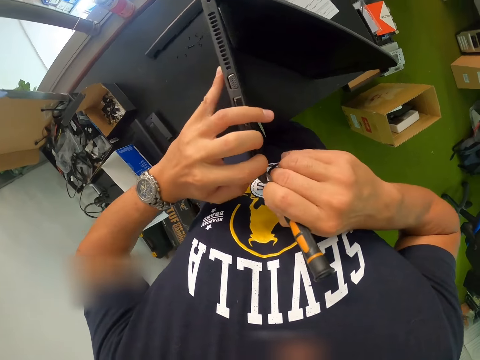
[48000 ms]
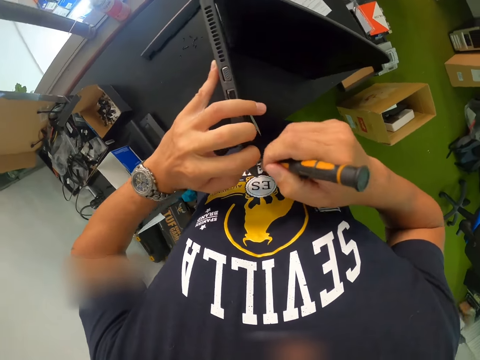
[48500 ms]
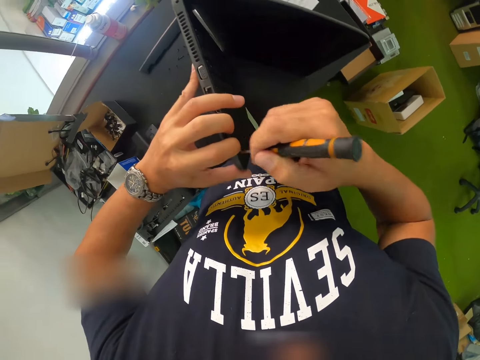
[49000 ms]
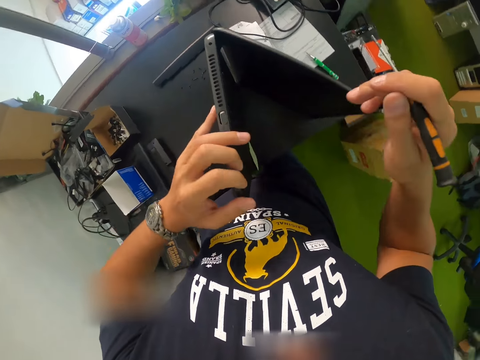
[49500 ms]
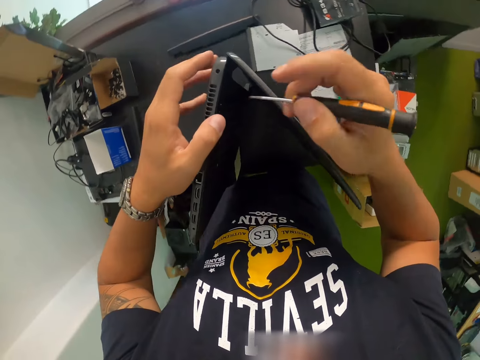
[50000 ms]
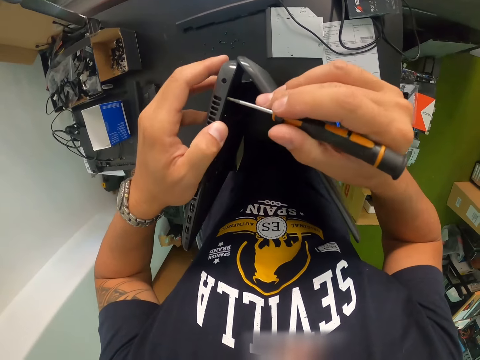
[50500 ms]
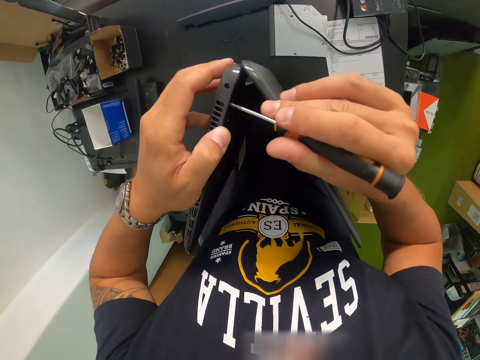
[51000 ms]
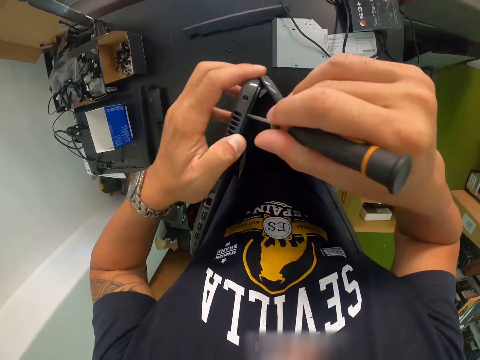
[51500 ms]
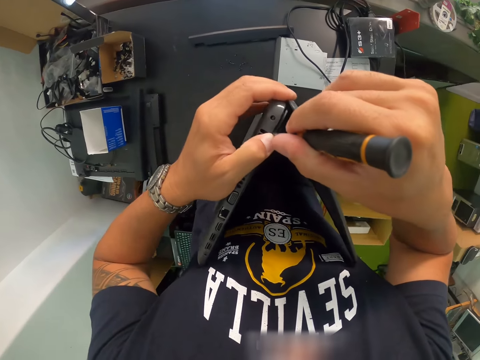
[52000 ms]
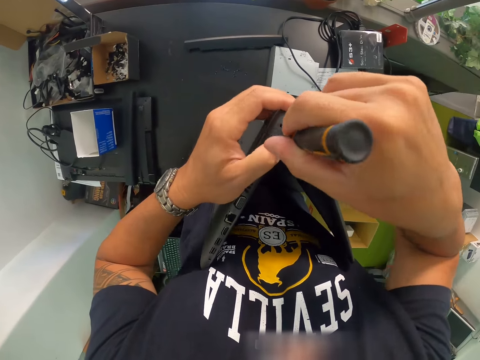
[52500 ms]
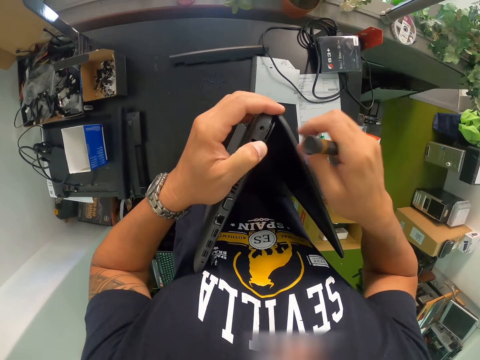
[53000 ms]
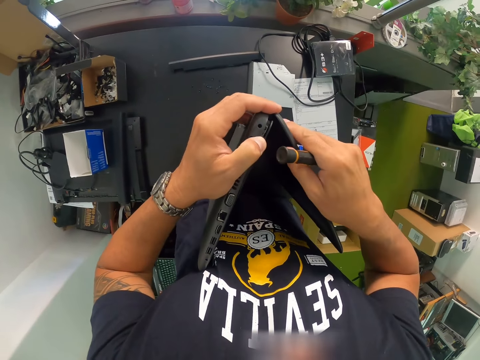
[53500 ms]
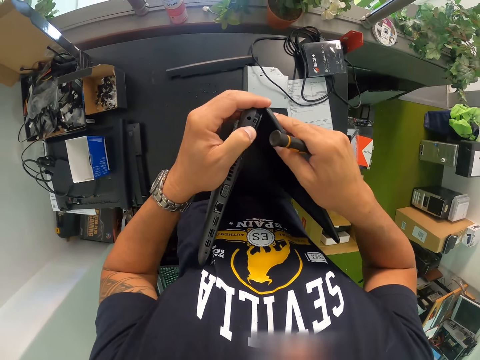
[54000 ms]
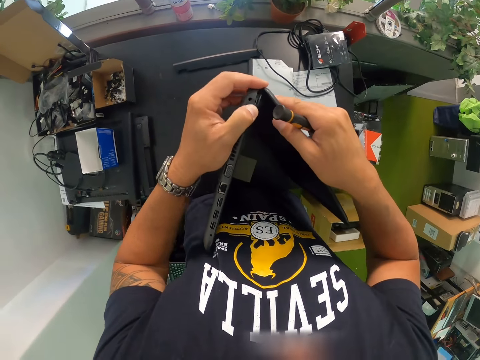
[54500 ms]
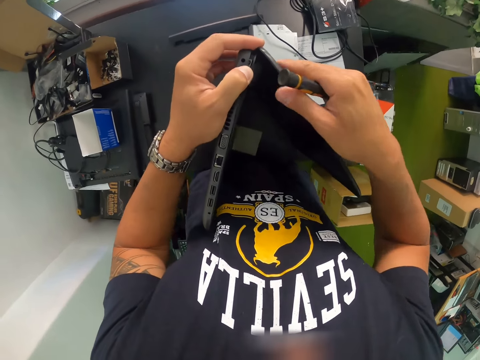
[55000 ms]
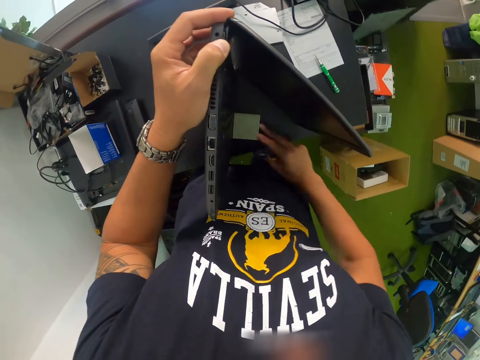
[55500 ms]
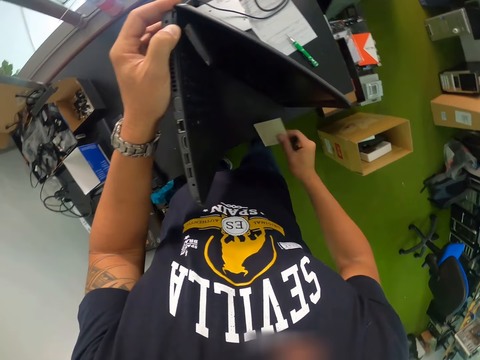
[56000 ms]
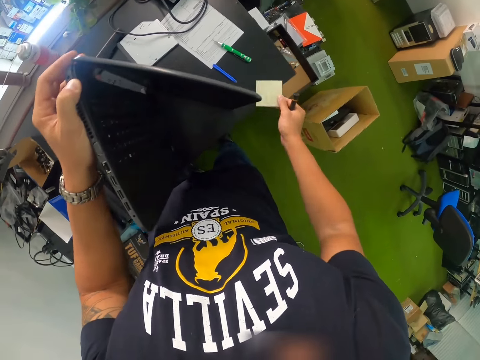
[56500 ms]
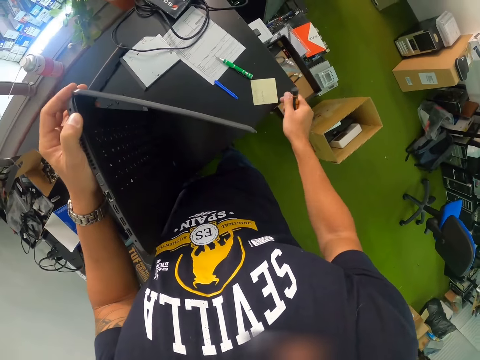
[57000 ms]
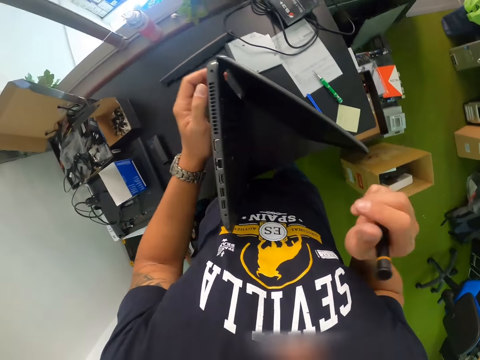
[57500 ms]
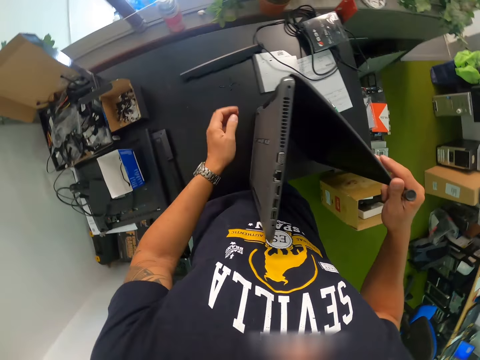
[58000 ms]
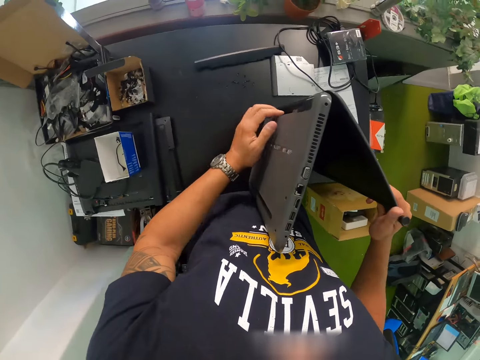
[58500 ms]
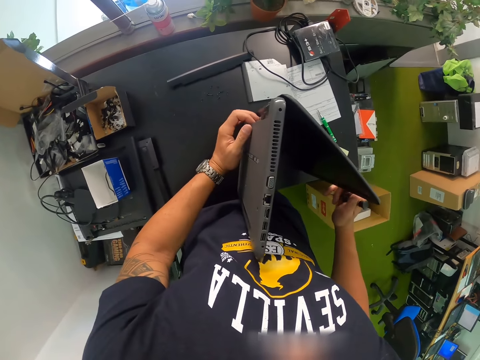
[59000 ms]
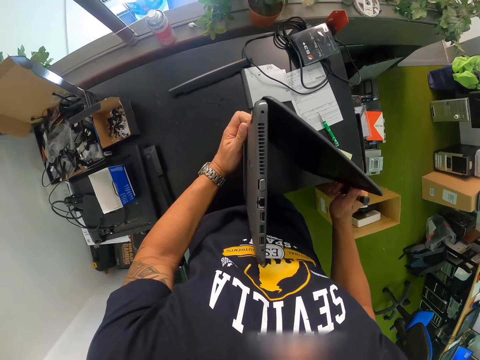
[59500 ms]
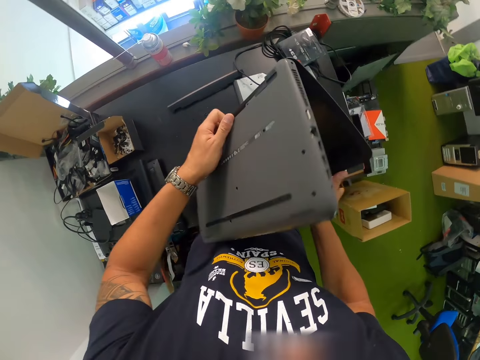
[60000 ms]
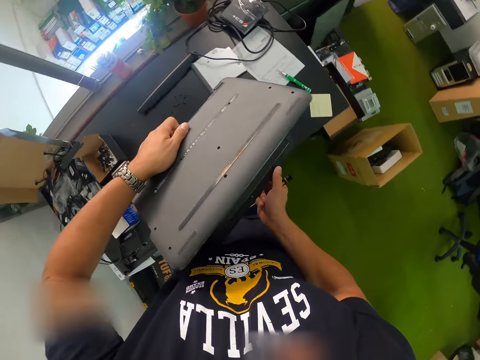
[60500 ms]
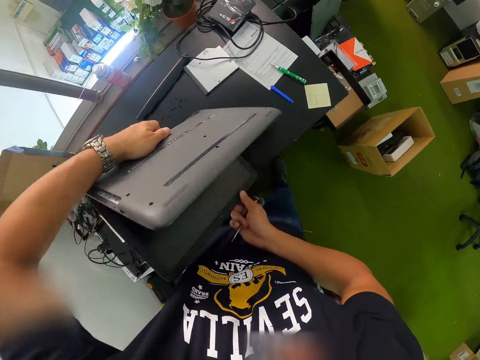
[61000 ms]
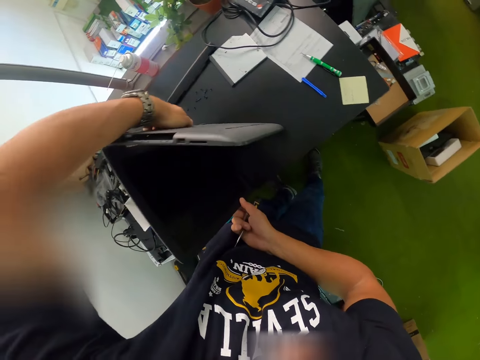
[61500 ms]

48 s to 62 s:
The camera wearer holds the laptop with both hands. He loosens the laptop with the screwdriver in his right hand. He adjusts the laptop with both hands. He picks up a paper sticker or sticky note from the work bench with his right hand. He drops the sticky note on the table. He looks around. He lifts the laptop with both hands. He adjusts the laptop on the work bench with both hands. He rotates the laptop with both hands.

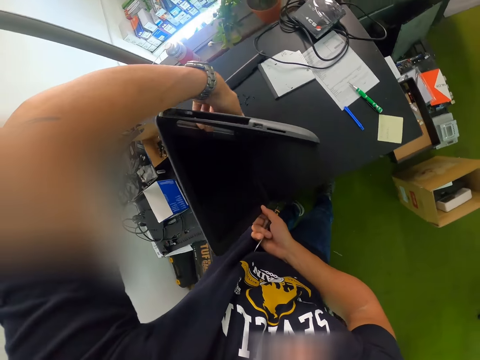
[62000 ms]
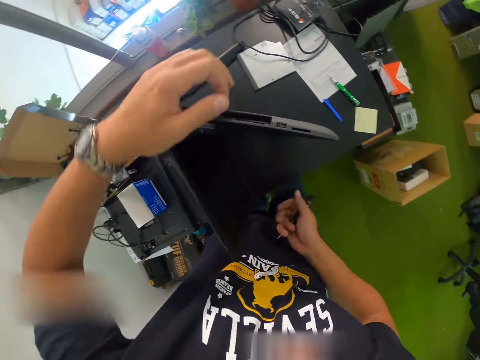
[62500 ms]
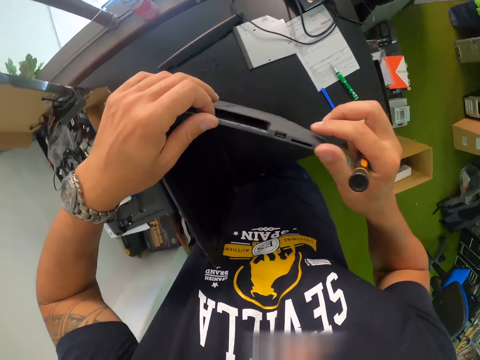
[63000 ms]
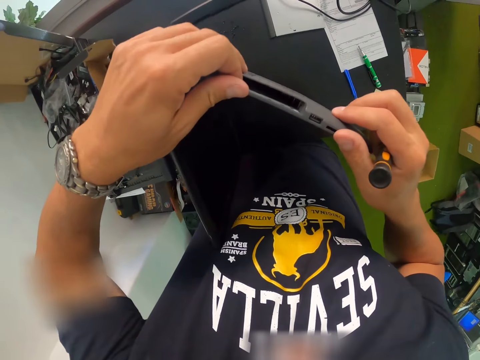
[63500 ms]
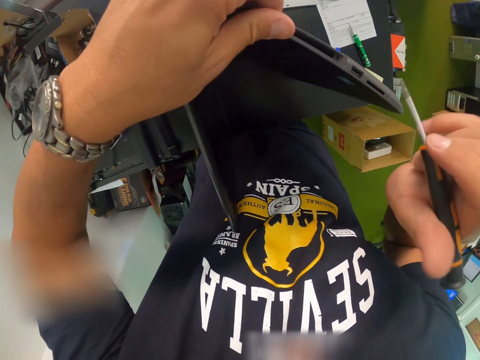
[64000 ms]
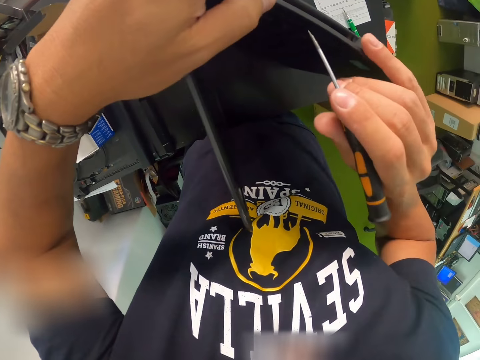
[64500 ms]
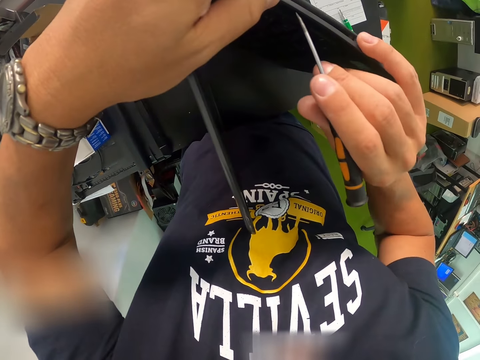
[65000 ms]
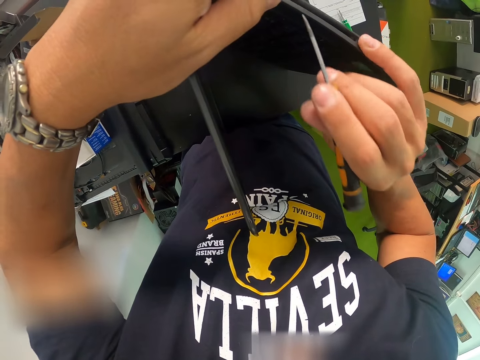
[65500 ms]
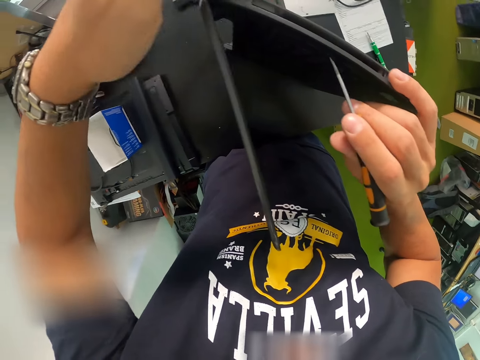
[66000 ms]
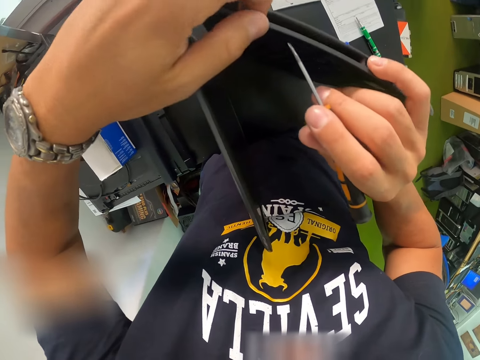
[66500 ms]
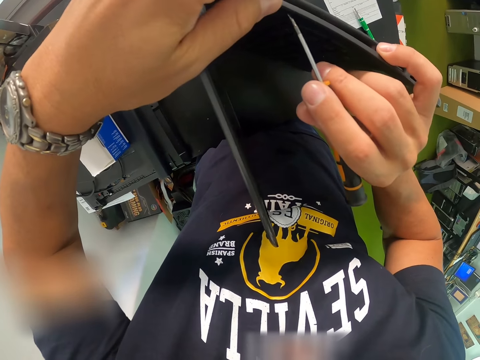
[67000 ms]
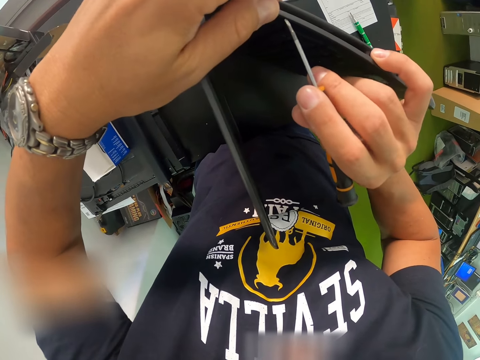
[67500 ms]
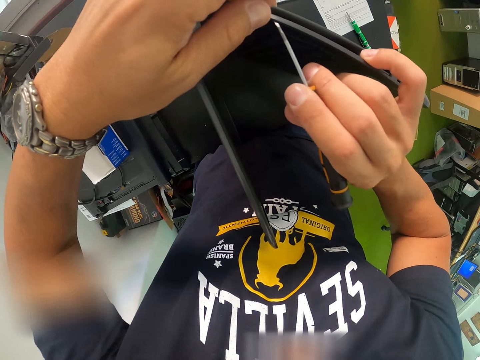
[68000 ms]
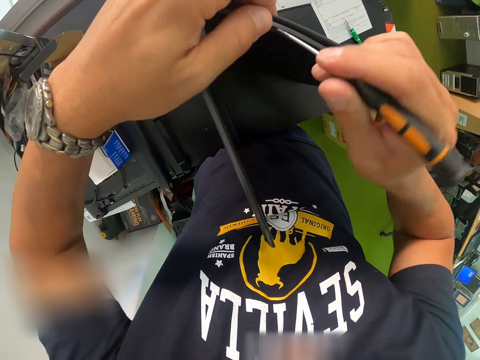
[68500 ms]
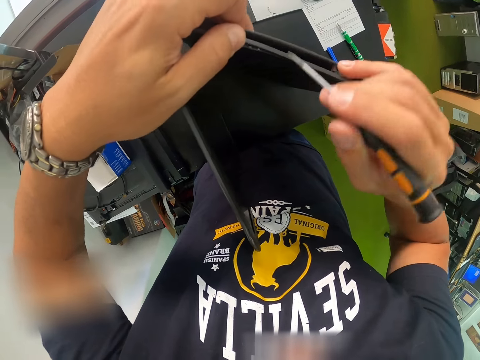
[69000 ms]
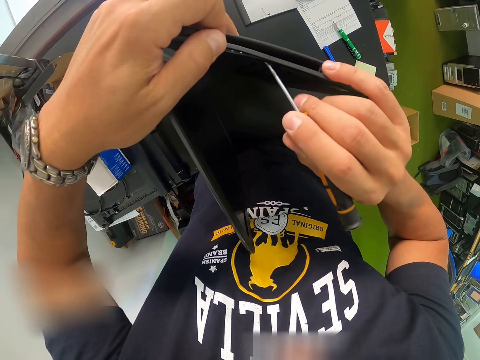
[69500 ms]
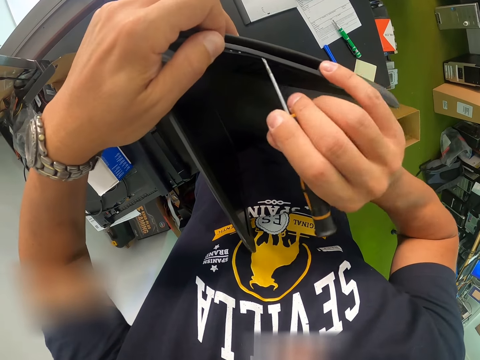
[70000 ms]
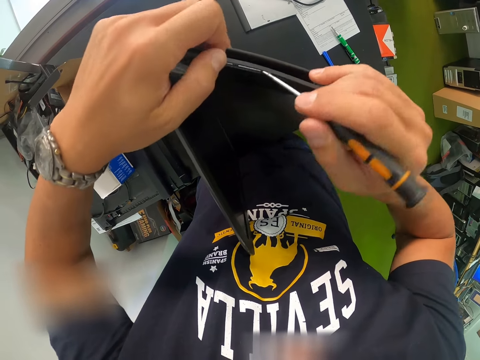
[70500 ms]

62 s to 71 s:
The camera wearer holds the laptop with both hands. He opens the laptop case with the screwdriver in his right hand. He loosens the laptop with the screwdriver in his right hand.

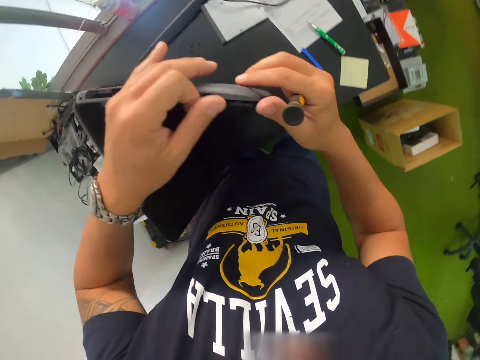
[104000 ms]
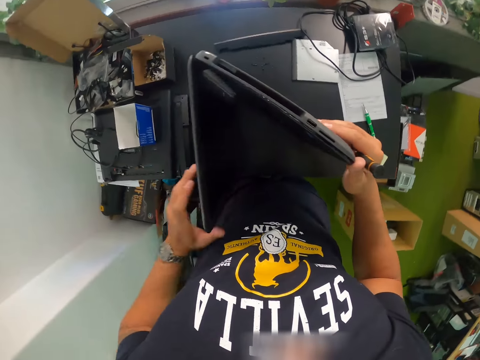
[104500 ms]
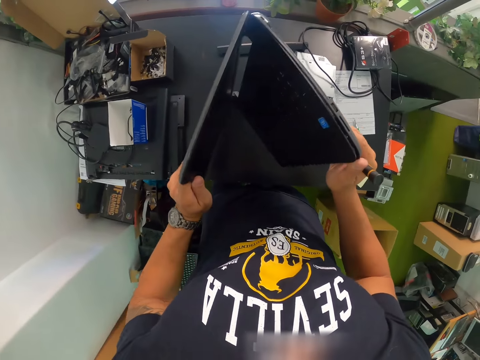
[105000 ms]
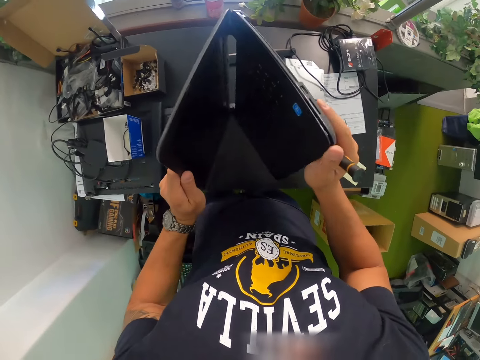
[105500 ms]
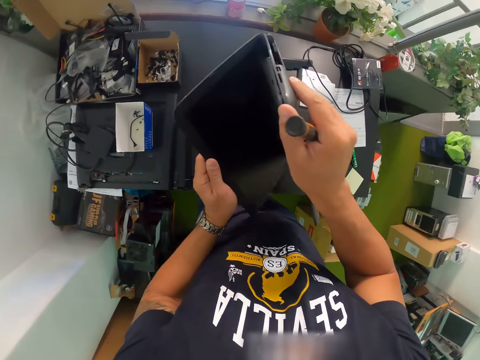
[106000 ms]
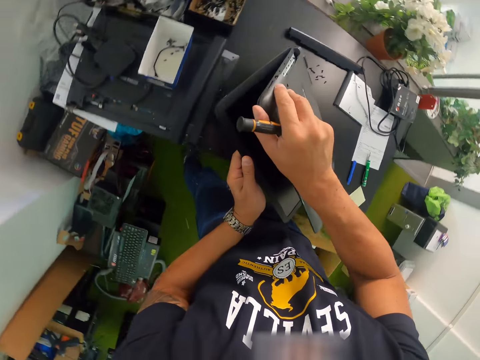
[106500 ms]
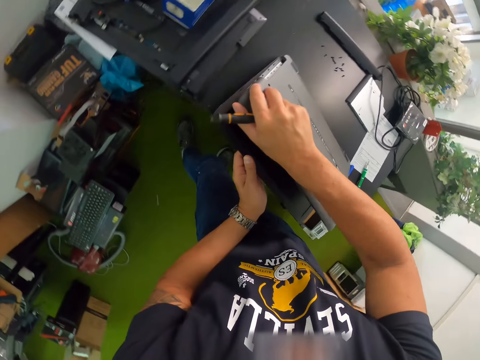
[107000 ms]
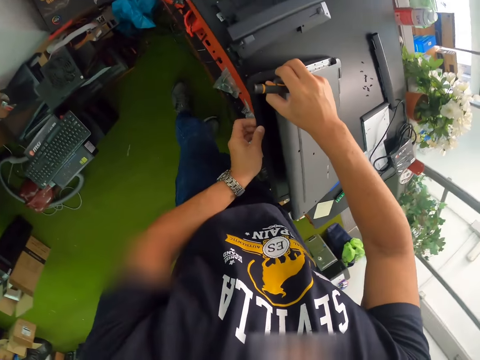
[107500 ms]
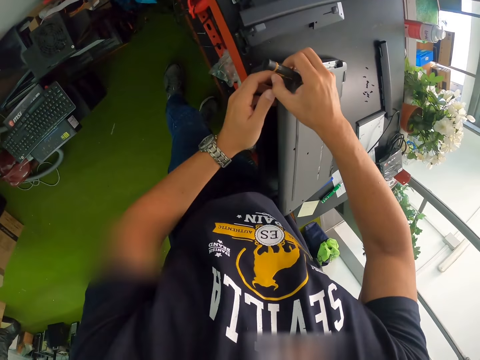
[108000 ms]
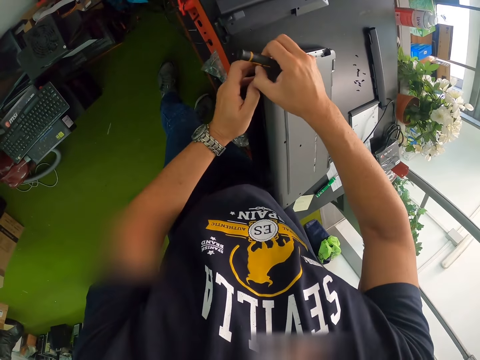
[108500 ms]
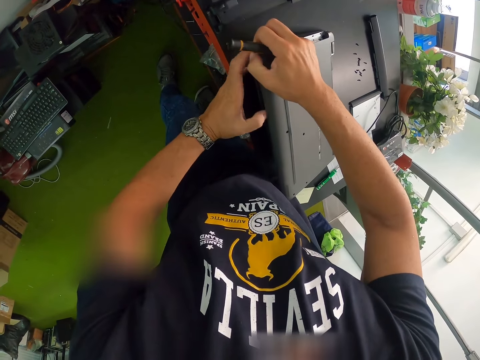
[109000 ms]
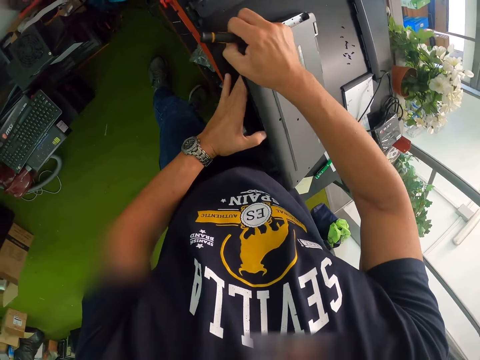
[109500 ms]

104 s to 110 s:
The camera wearer holds the laptop with both hands. They close the laptop with both hands.
